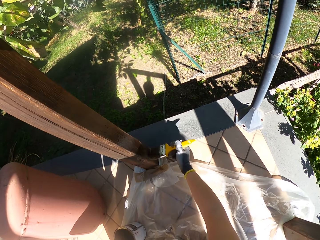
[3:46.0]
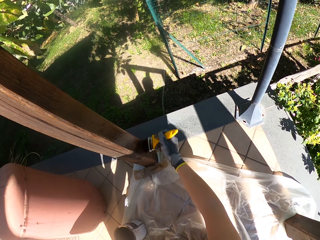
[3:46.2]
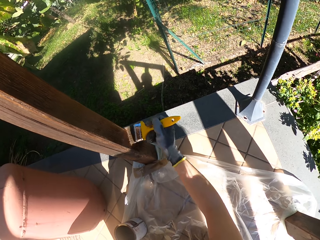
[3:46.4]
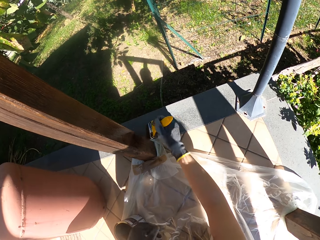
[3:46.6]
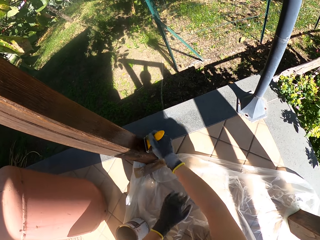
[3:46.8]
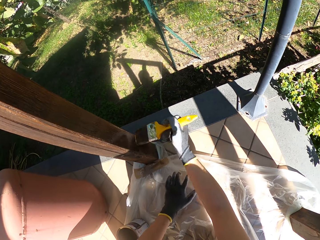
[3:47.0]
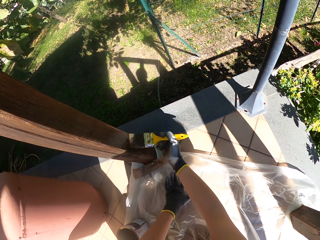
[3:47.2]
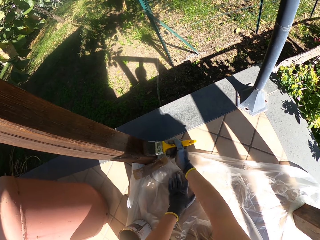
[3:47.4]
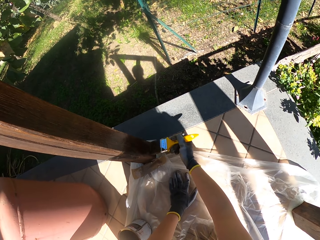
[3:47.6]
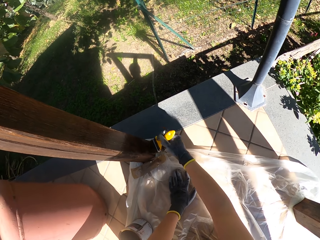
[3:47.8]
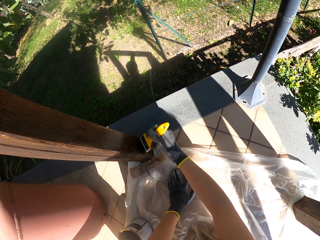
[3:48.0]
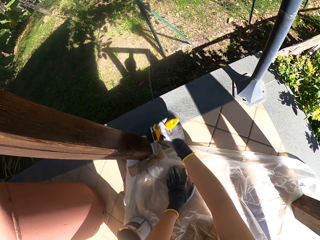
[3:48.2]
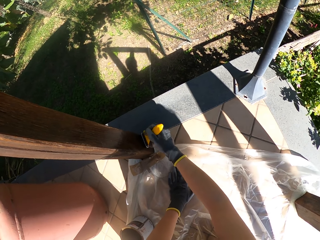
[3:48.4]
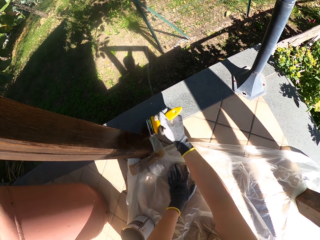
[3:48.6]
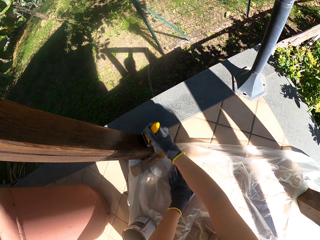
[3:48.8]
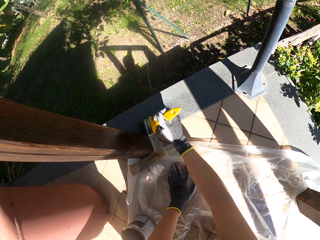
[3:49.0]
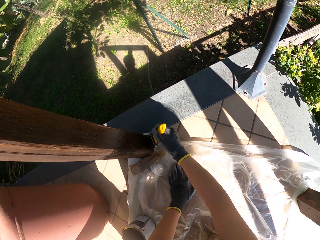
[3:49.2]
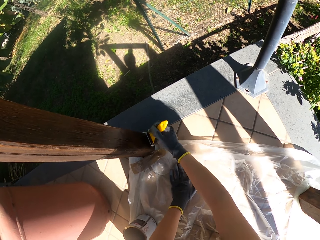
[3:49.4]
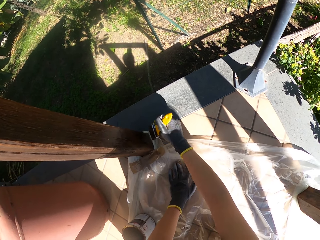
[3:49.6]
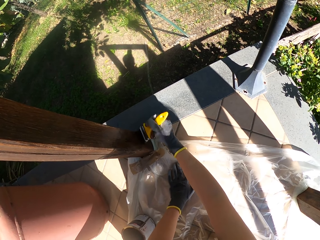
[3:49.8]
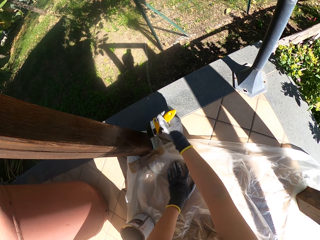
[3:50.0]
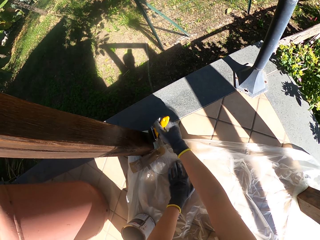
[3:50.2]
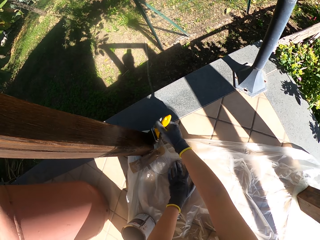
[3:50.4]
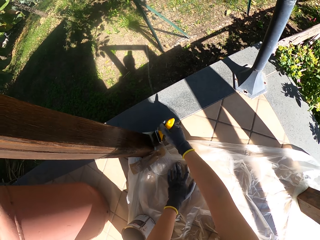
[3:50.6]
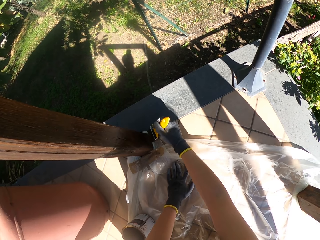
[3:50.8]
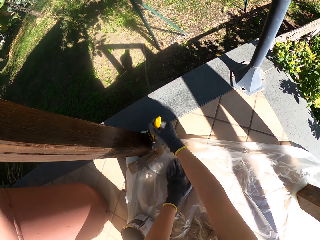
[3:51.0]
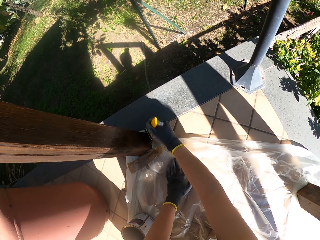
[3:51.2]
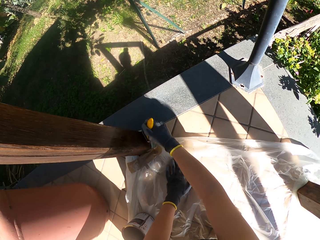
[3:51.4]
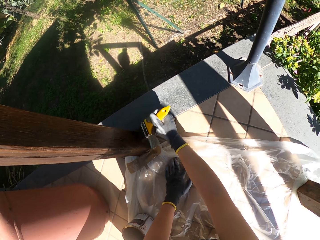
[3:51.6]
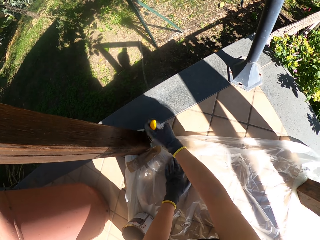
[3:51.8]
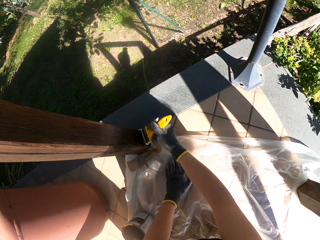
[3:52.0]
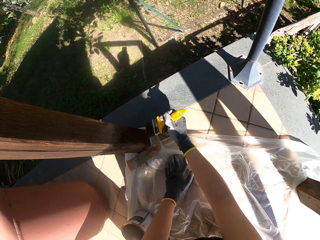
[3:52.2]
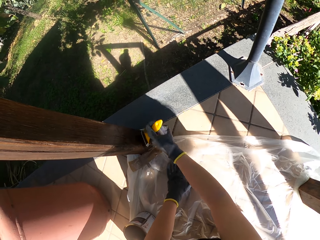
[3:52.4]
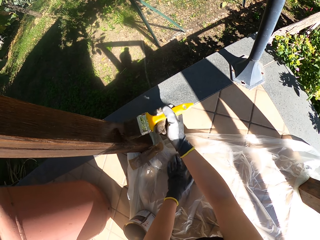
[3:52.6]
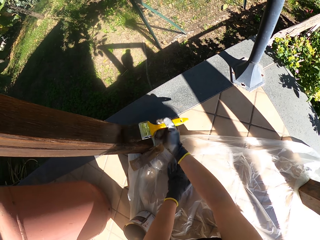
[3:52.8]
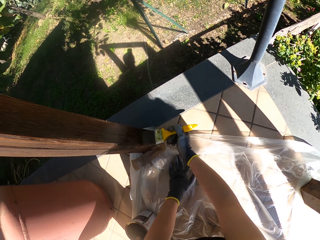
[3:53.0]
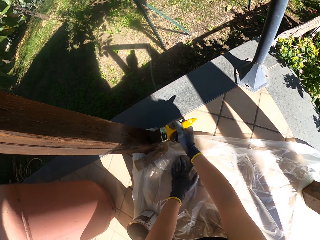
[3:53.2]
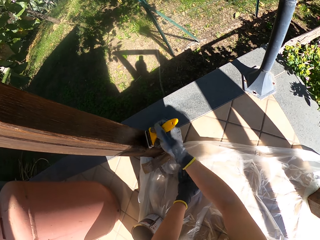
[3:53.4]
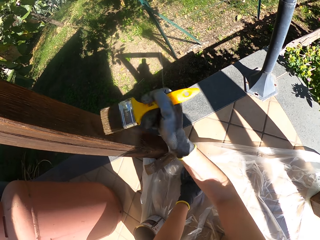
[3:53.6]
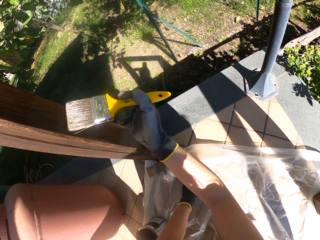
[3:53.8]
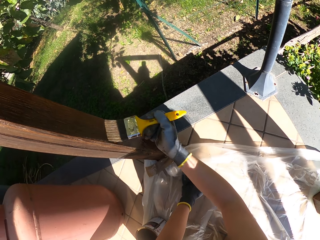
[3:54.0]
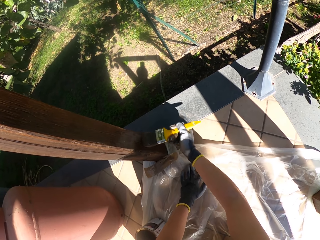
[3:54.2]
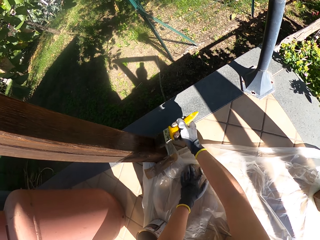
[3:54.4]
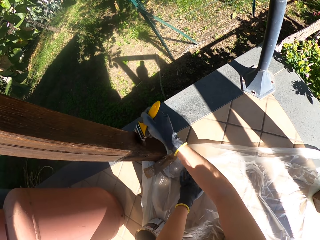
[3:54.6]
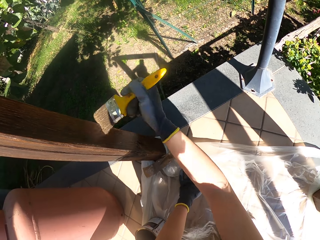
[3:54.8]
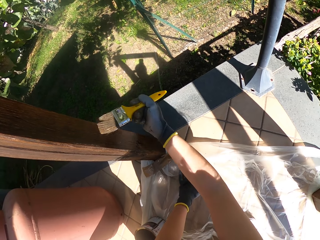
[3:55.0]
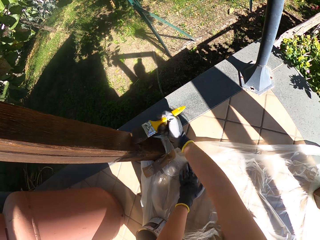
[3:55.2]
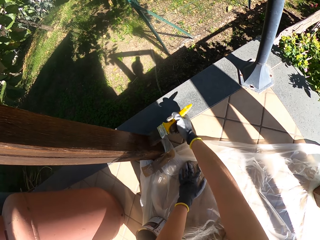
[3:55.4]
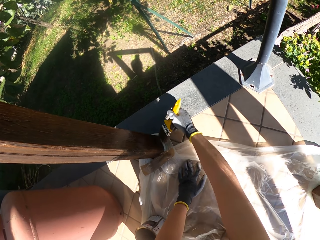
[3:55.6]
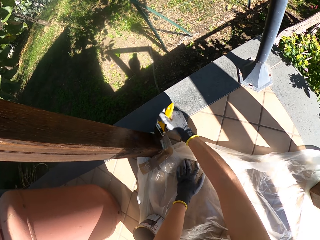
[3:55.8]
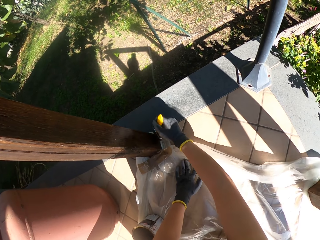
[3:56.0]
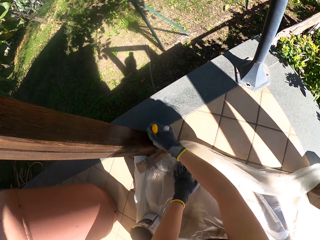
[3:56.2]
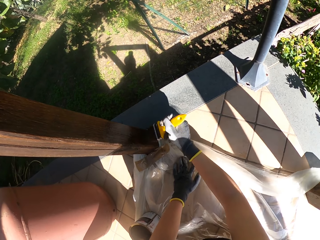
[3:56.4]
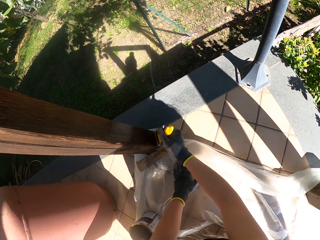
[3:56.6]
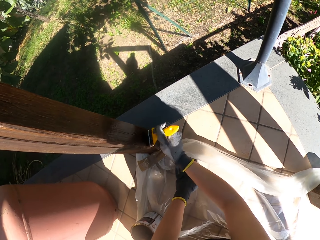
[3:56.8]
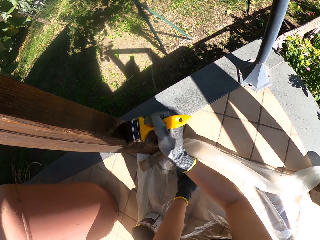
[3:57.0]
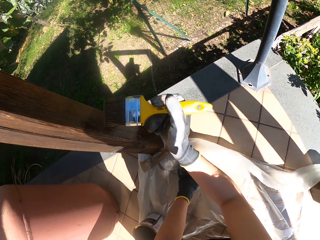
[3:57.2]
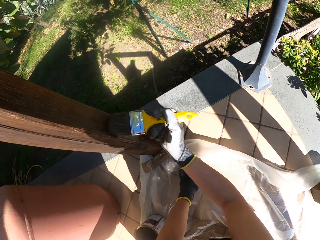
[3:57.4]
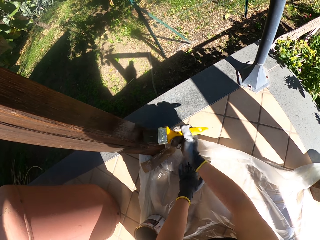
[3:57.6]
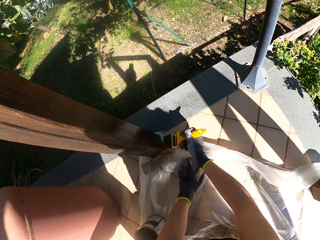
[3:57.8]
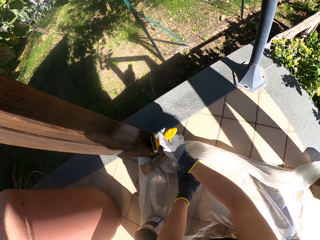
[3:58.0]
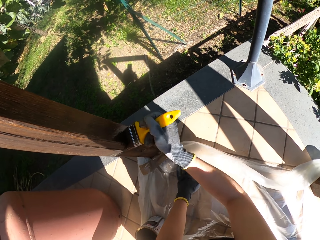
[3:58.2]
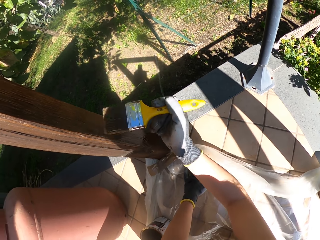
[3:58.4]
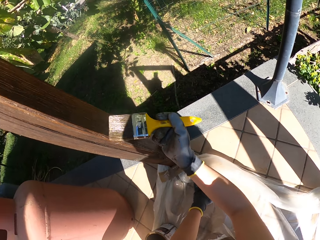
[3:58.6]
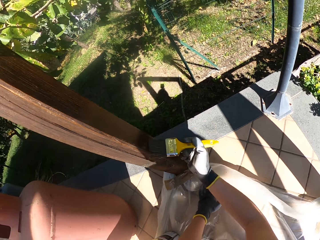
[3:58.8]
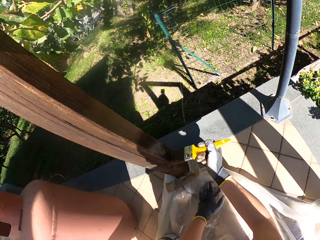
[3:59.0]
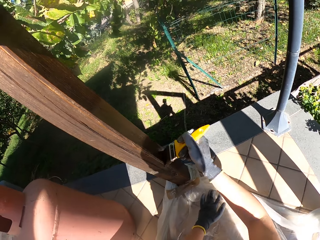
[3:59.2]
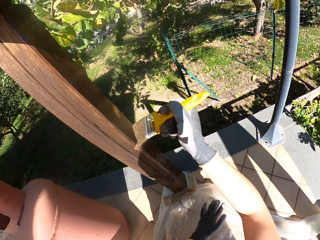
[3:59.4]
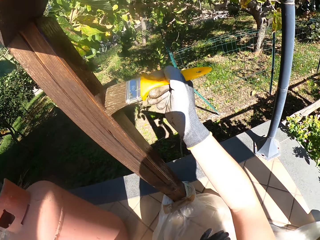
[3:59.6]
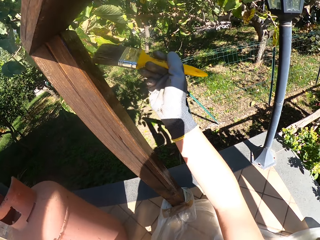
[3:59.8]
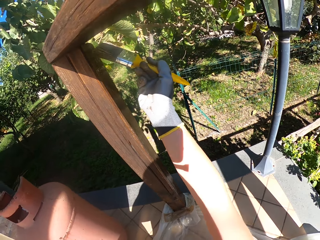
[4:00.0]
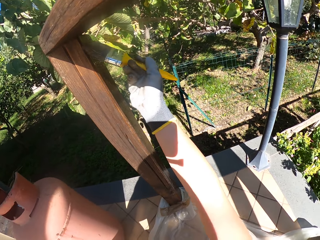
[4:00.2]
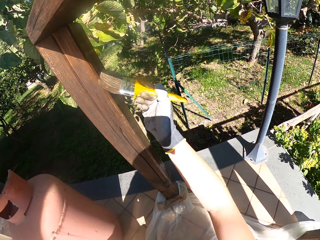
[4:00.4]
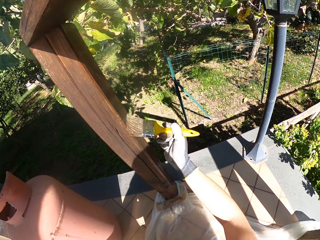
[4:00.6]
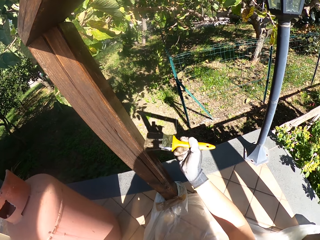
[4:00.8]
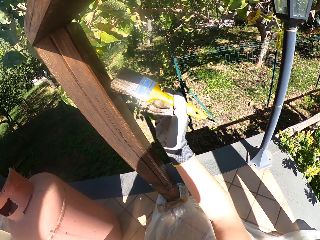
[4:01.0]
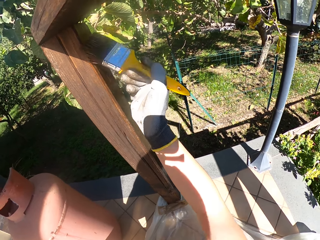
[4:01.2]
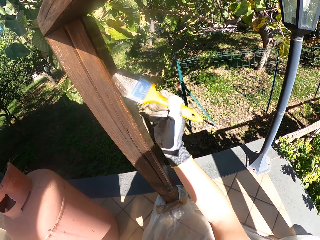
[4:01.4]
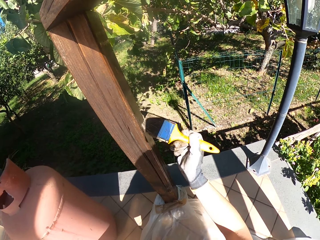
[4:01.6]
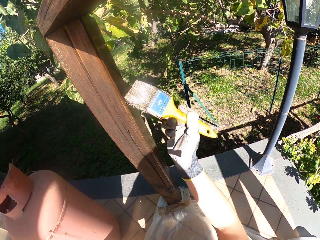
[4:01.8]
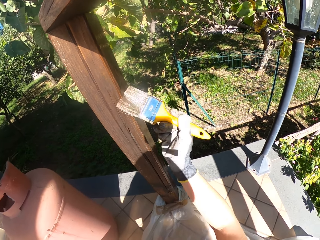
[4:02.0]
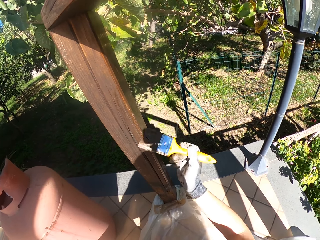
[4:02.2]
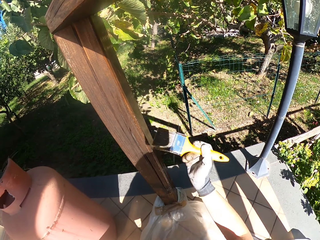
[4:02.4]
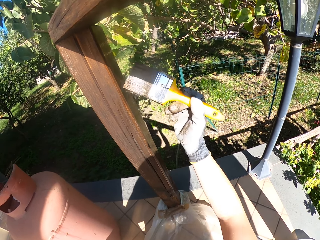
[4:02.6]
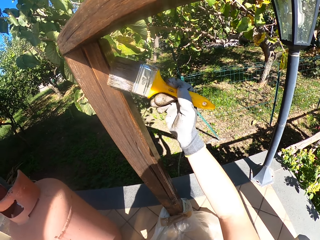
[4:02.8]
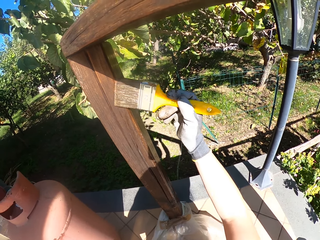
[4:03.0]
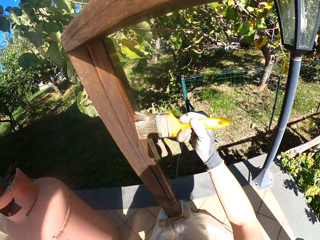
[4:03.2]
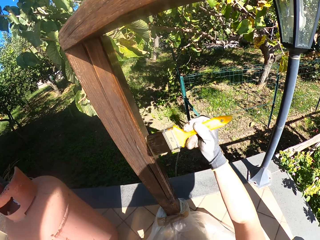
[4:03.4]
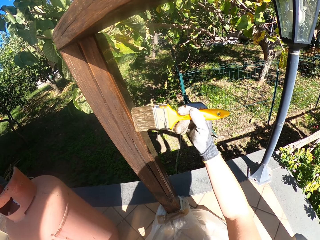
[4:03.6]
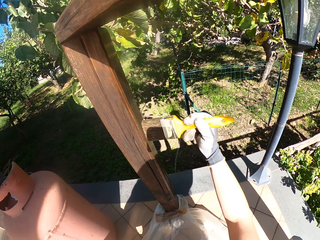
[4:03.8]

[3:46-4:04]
The camera wearer puts his left hand on the floor, on the plastic paper. He paints the wood. He removes his hand from the plastic paper.

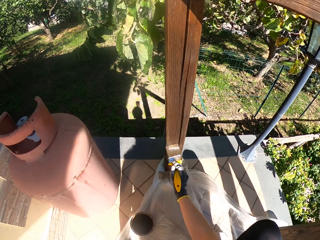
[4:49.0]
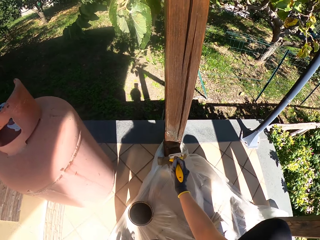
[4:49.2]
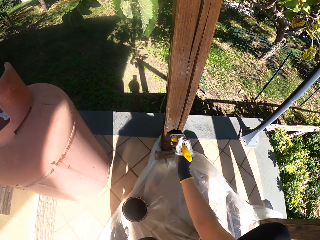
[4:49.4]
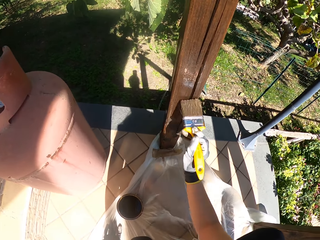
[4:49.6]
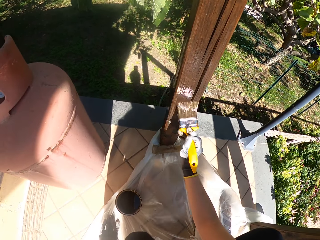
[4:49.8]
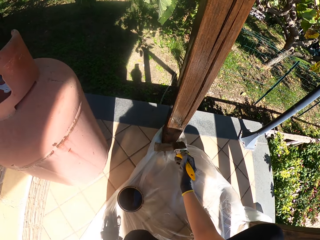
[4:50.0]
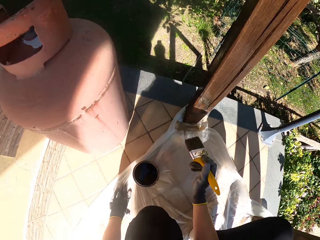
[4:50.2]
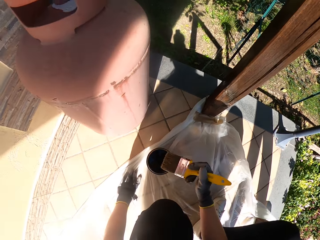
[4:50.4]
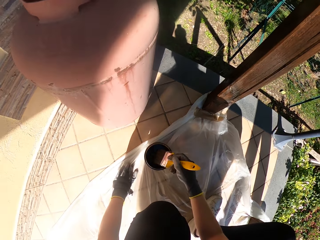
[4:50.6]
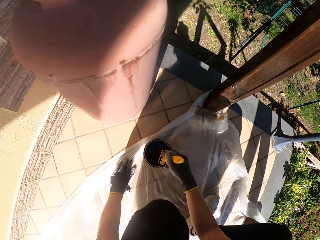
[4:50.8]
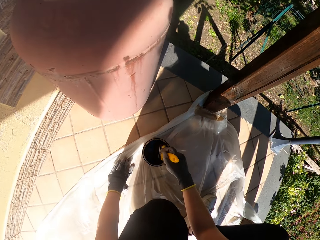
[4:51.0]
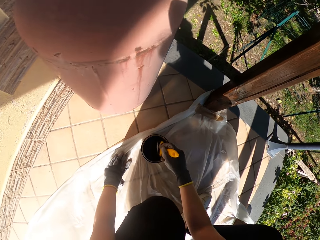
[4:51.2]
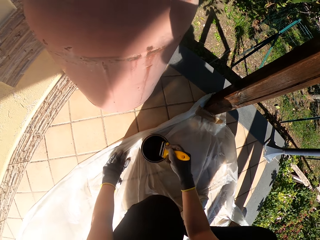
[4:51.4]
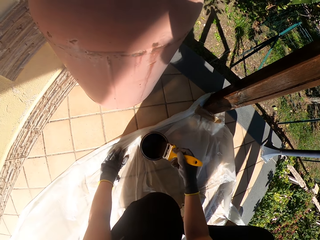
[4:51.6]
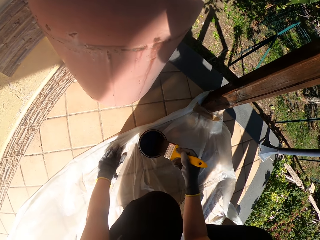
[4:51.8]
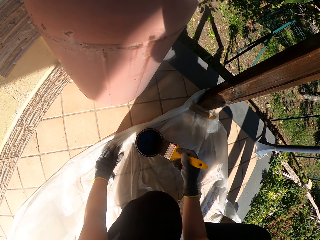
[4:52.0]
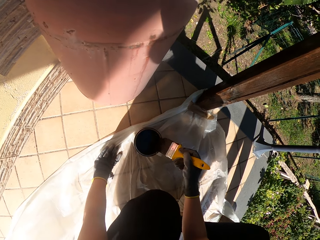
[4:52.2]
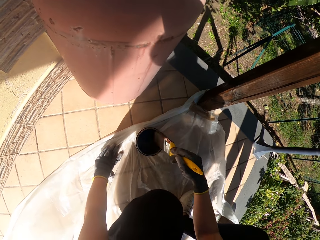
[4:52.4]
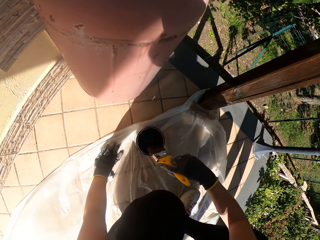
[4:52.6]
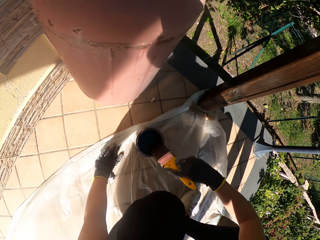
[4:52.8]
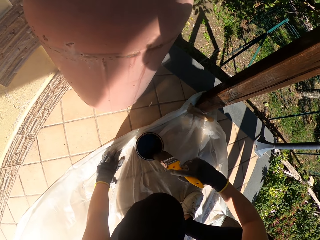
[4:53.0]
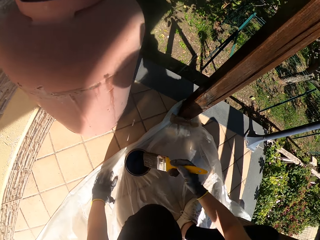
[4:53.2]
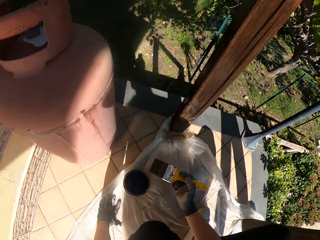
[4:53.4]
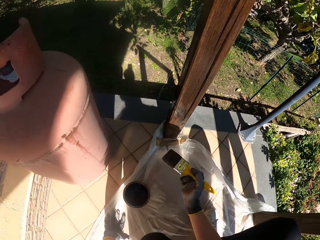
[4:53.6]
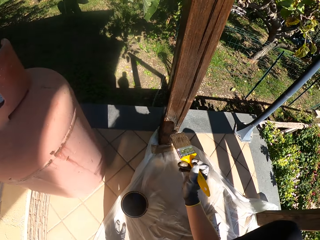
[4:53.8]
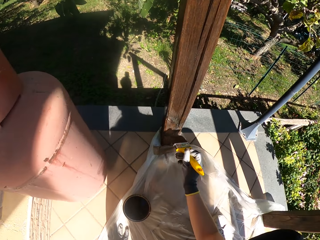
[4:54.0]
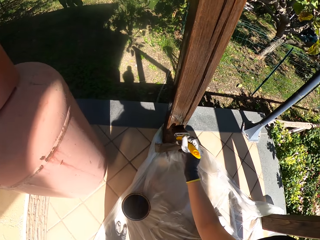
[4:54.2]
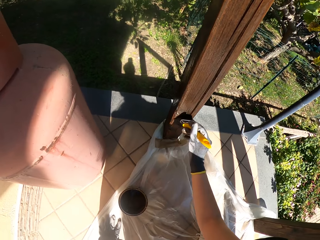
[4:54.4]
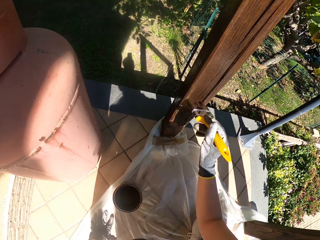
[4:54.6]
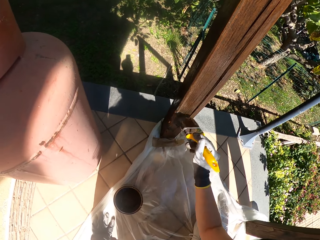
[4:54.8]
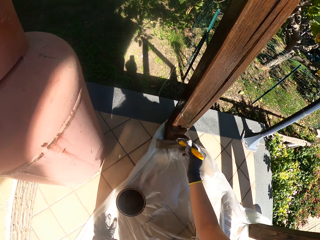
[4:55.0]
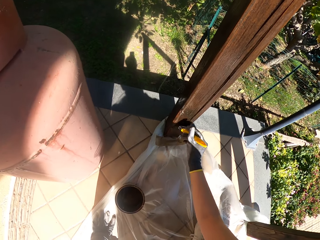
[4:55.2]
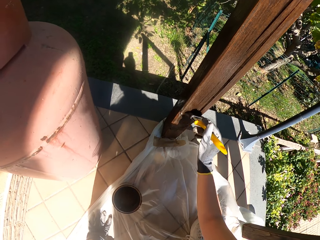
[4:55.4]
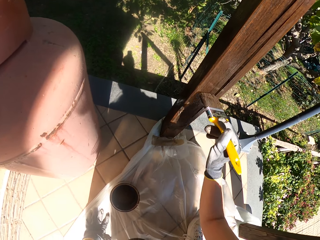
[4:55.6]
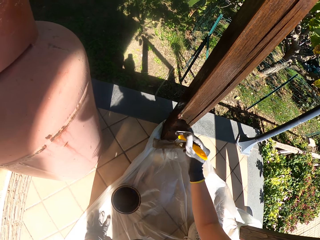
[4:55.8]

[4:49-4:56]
The camera wearer dips the paint brush in the paint can. They wipe the paint brush on the edge of the paint can. They paint the wooden railing or post with the paint brush from the bottom.
